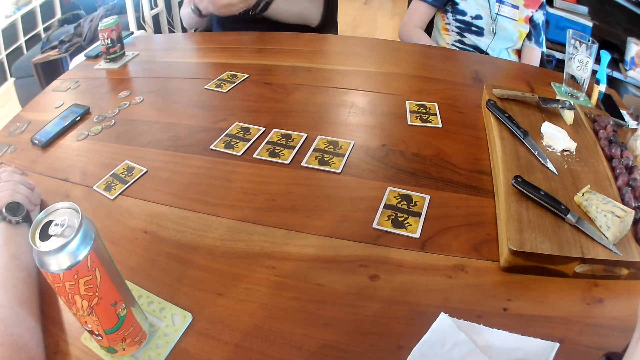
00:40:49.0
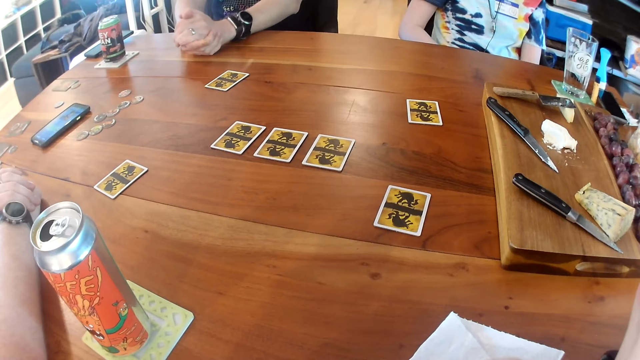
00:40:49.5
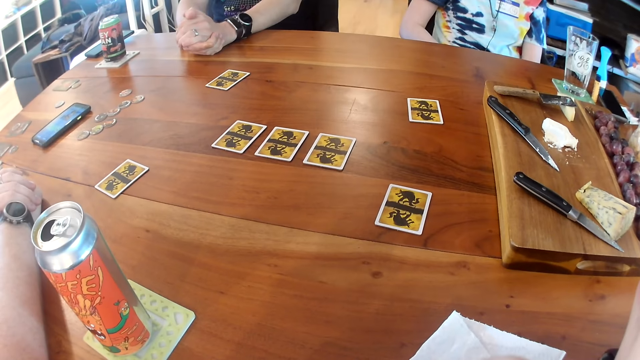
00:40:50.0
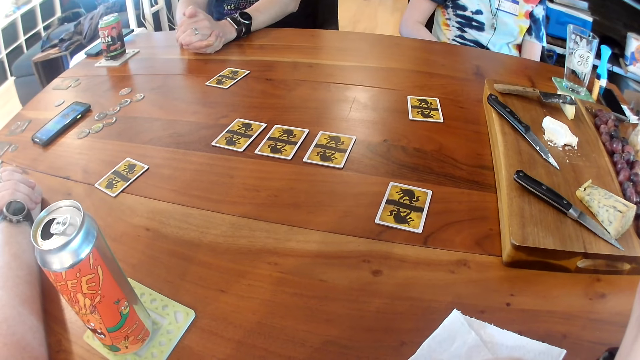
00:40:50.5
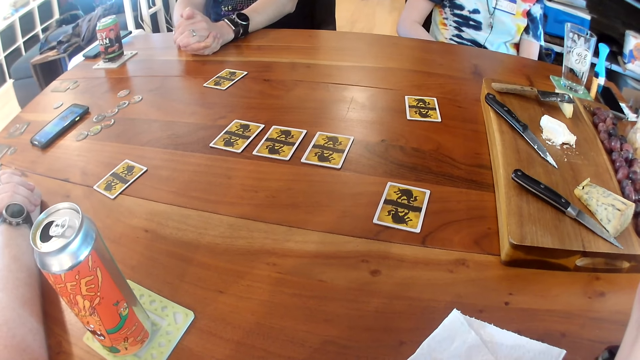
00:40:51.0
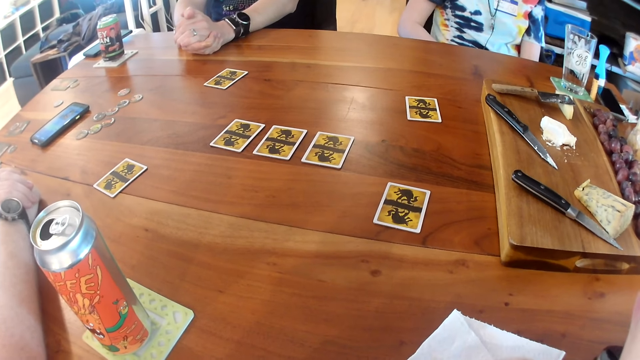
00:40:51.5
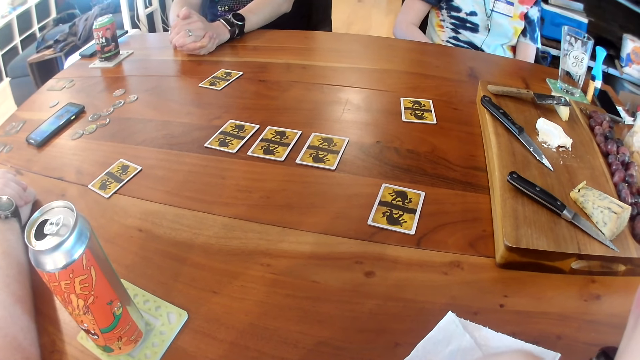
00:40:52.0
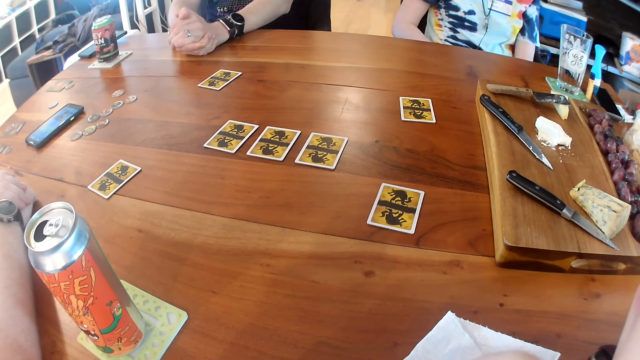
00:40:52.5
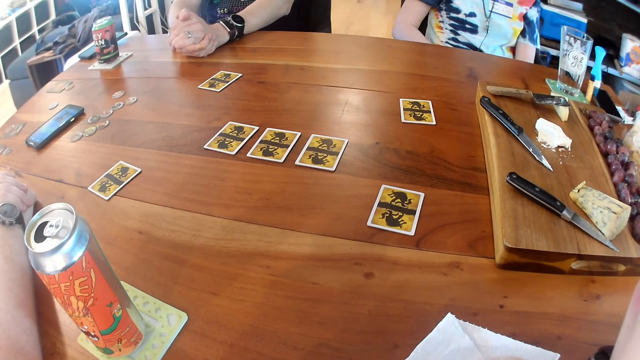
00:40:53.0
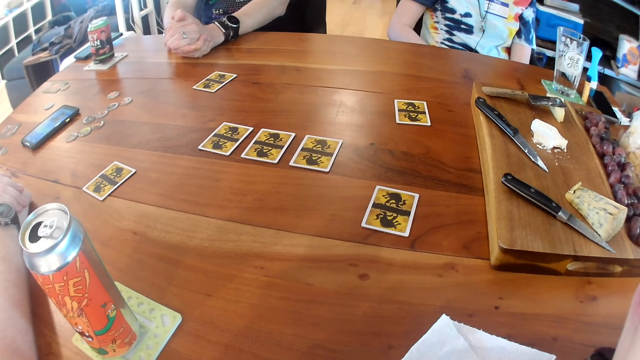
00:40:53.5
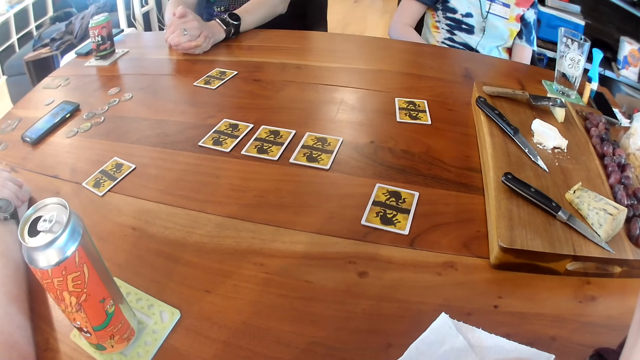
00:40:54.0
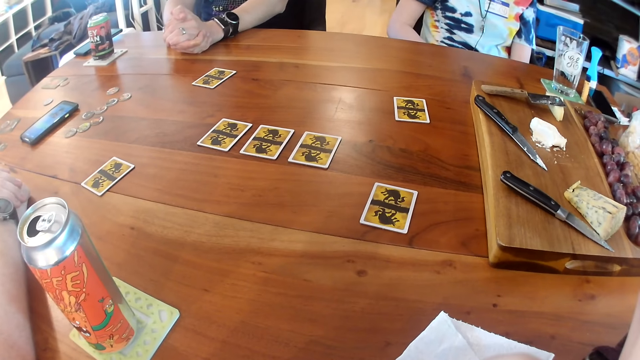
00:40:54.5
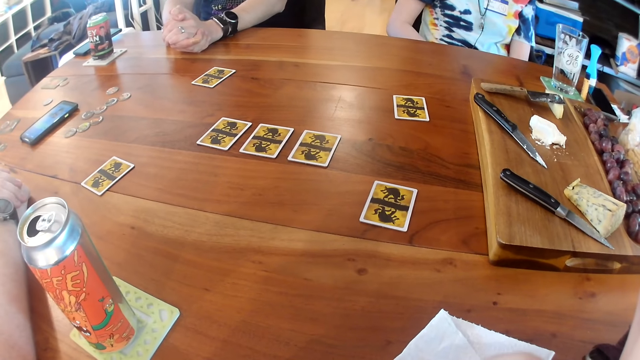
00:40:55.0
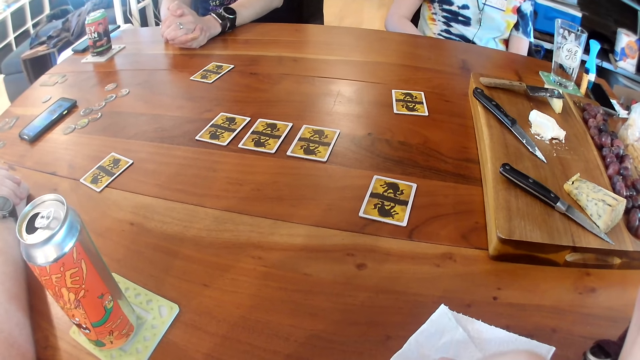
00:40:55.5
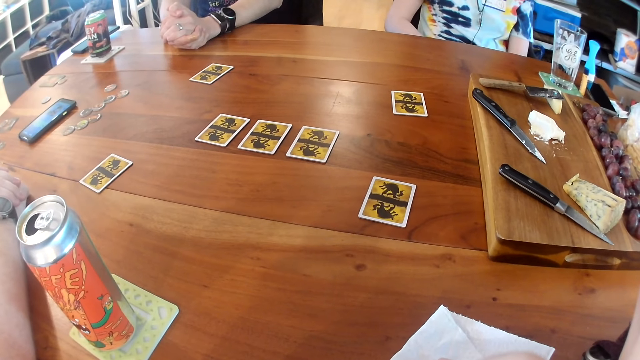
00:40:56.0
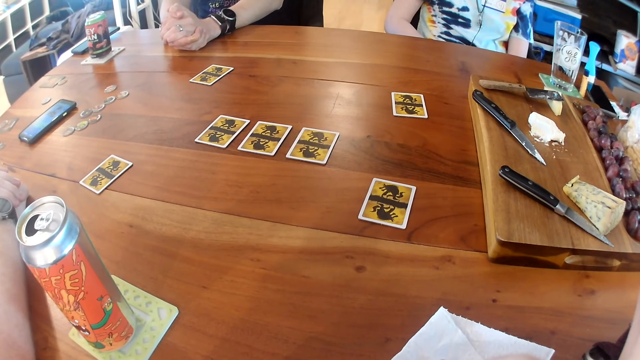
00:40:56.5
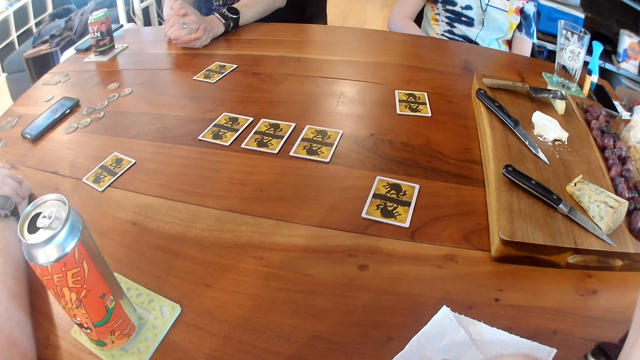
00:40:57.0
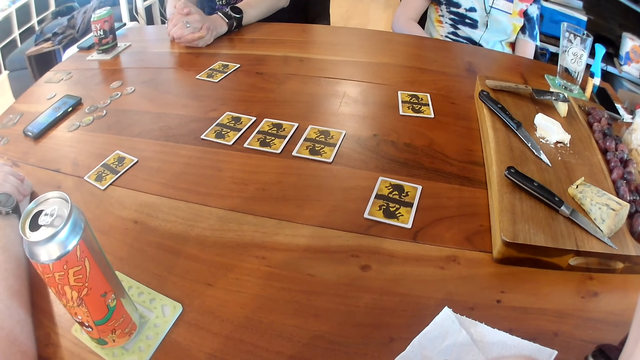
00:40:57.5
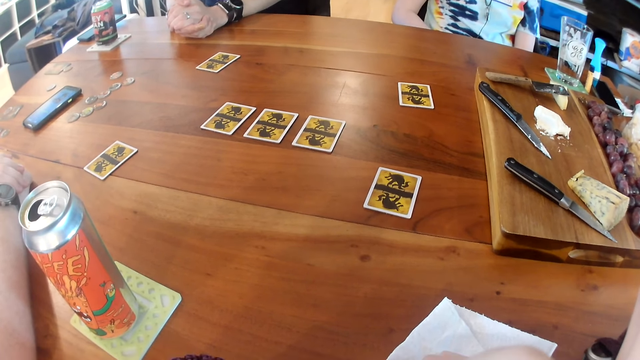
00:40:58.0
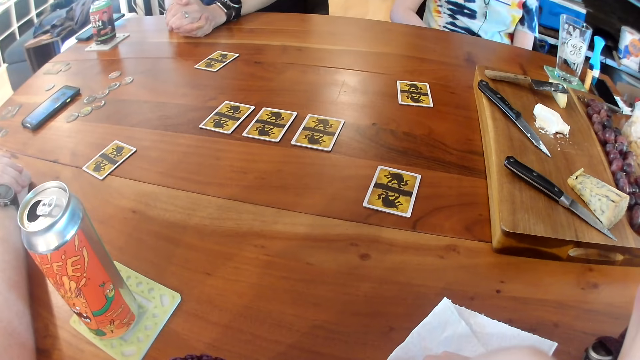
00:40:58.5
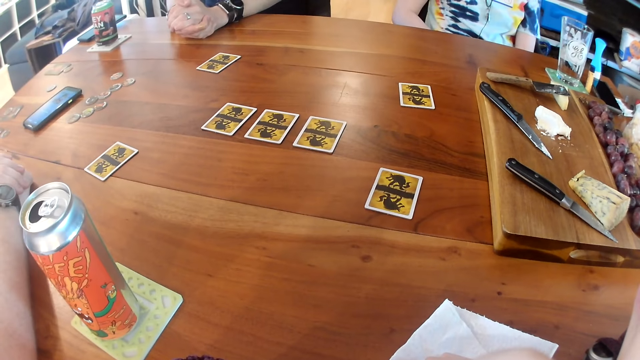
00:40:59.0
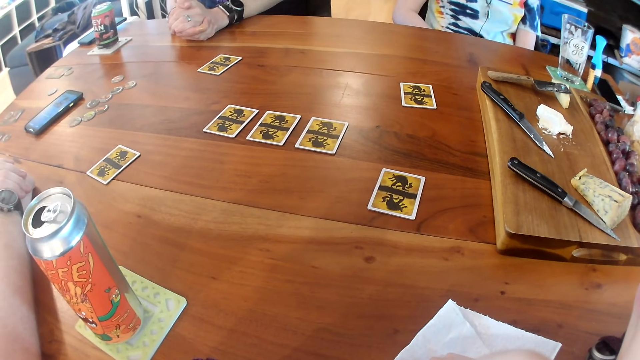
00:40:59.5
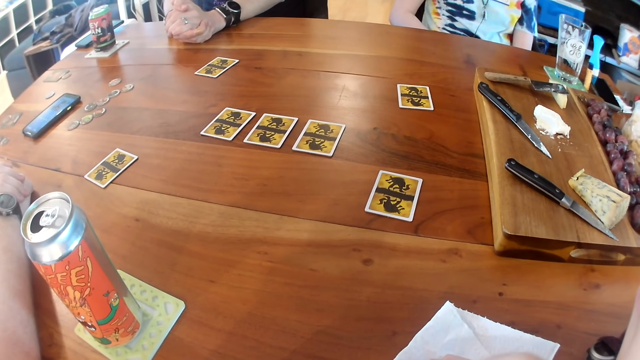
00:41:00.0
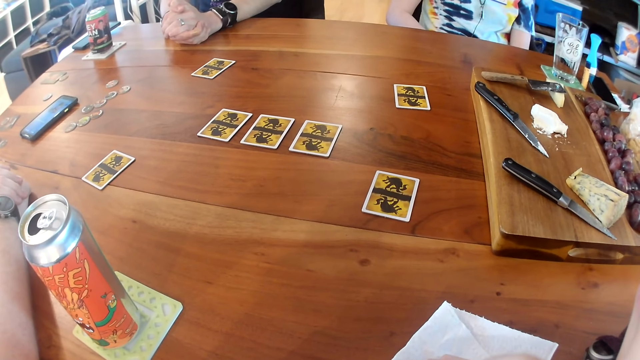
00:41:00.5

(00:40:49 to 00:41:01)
A man straightens hands on the table. The man folds his hands together and places his hands on the table. The camera wearer looks around.

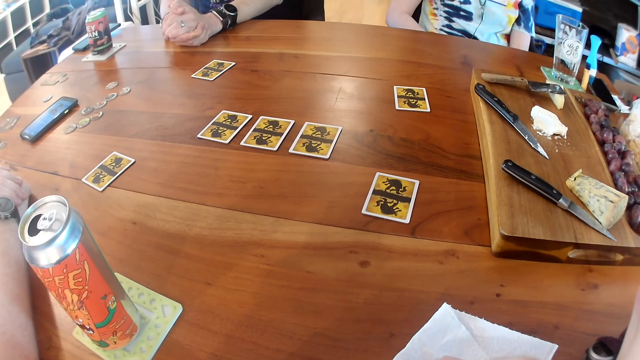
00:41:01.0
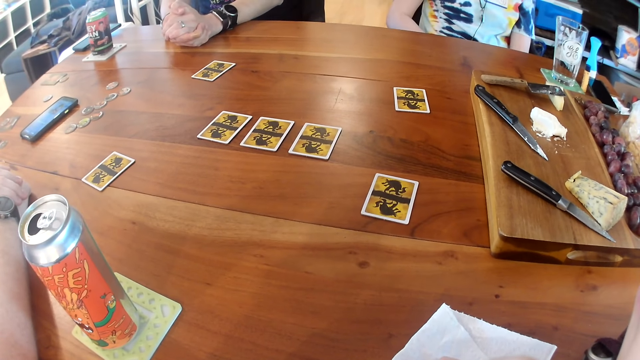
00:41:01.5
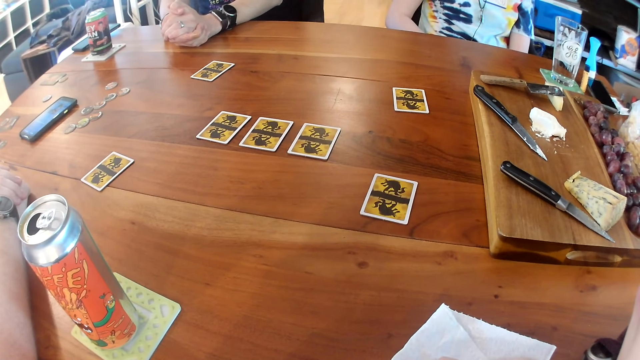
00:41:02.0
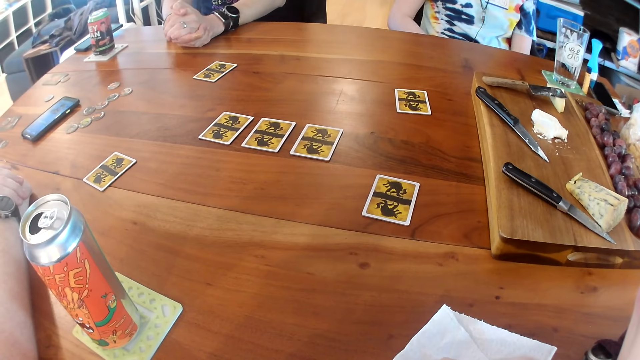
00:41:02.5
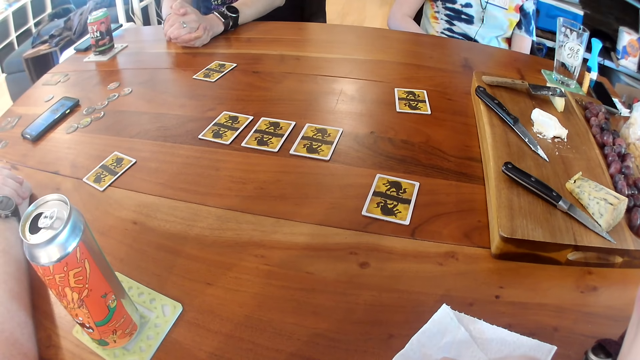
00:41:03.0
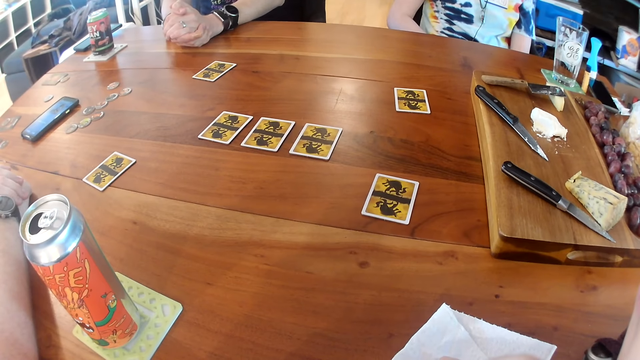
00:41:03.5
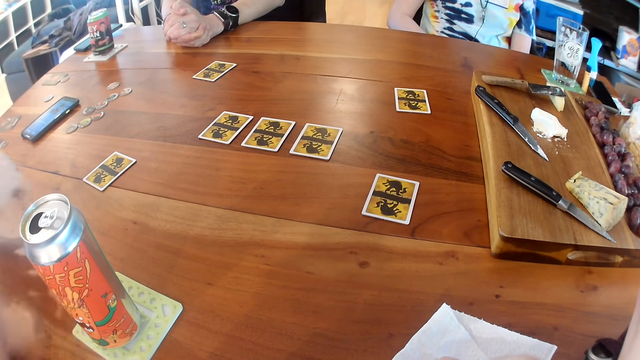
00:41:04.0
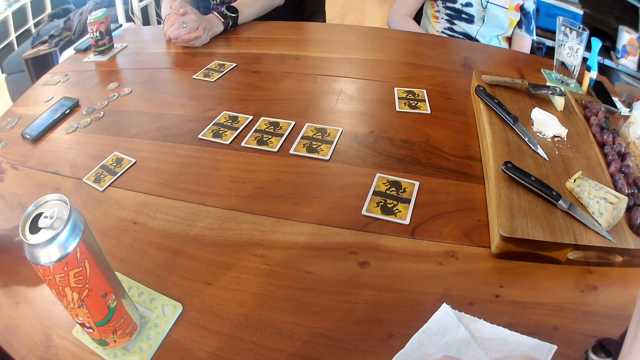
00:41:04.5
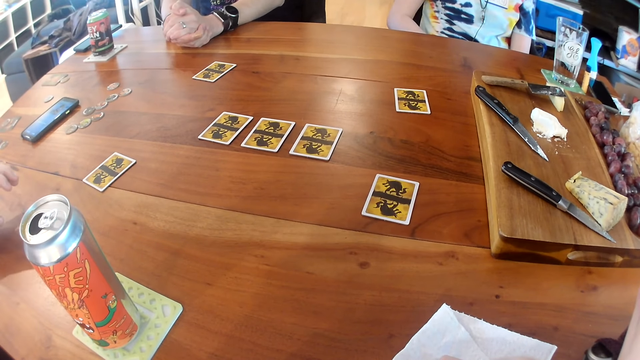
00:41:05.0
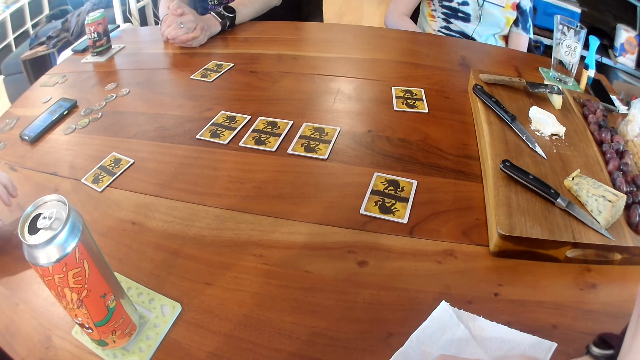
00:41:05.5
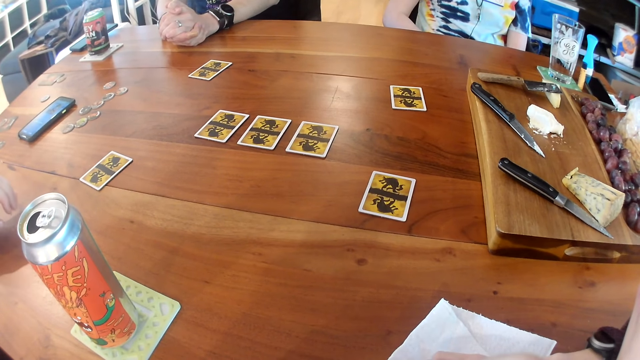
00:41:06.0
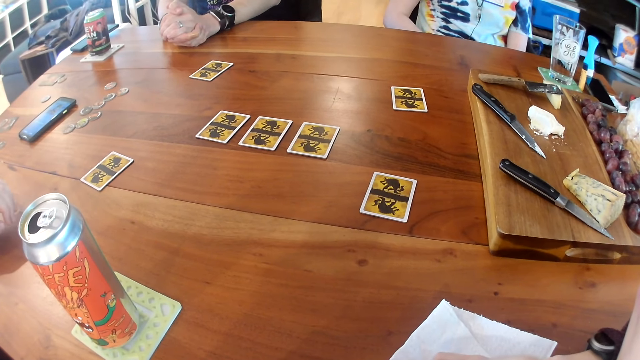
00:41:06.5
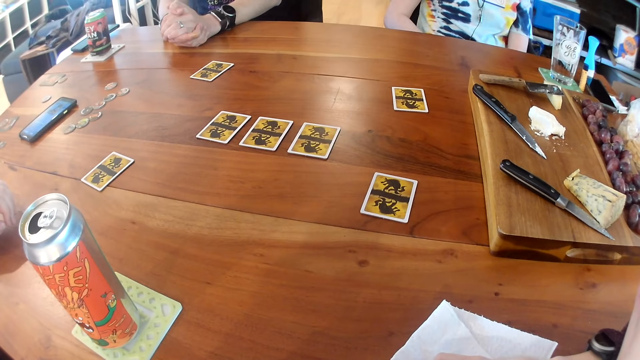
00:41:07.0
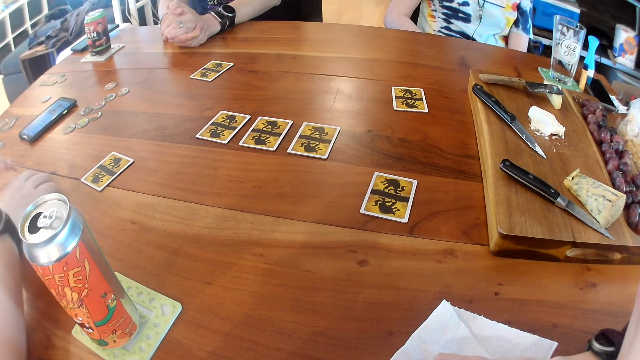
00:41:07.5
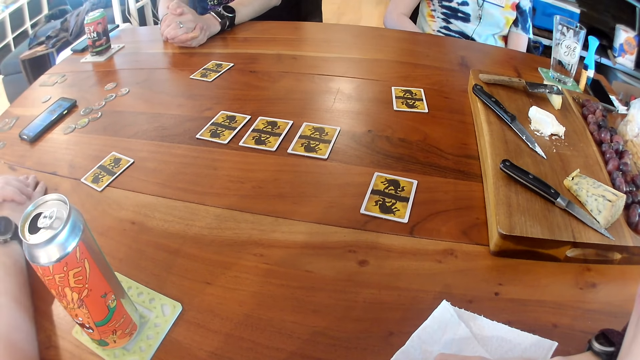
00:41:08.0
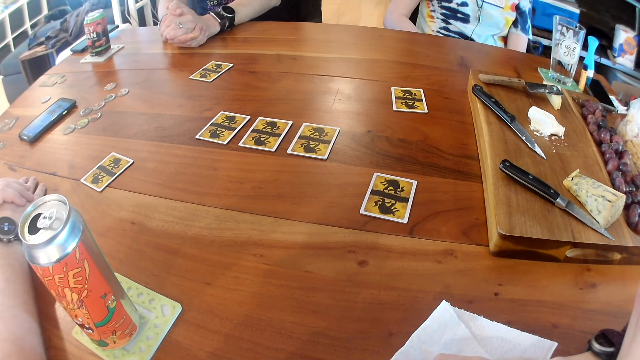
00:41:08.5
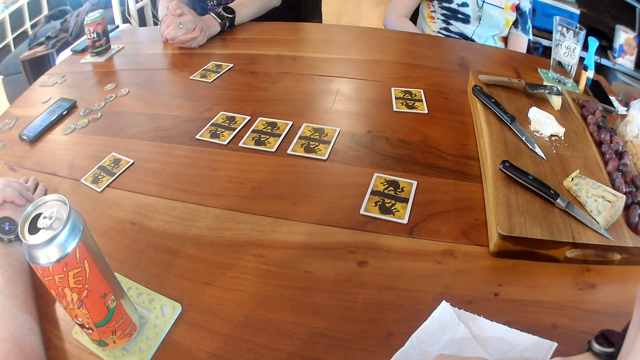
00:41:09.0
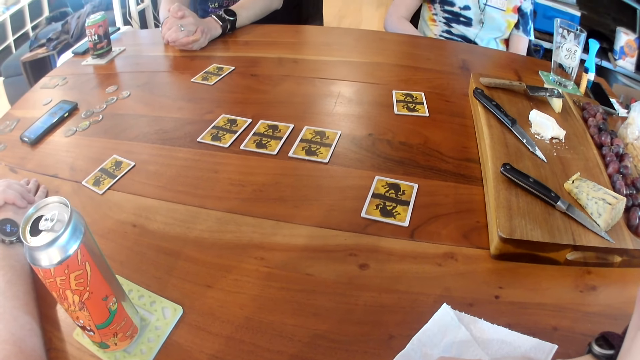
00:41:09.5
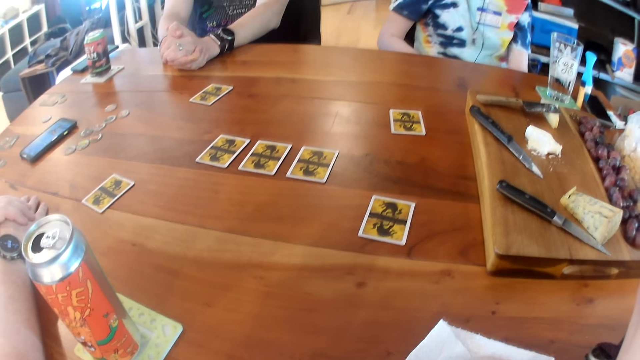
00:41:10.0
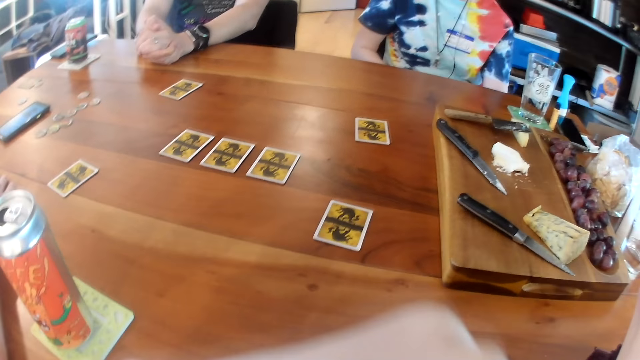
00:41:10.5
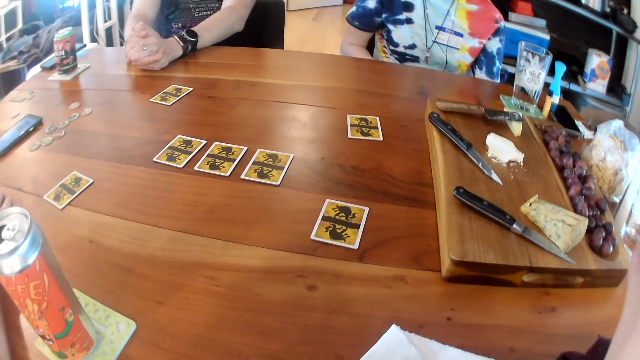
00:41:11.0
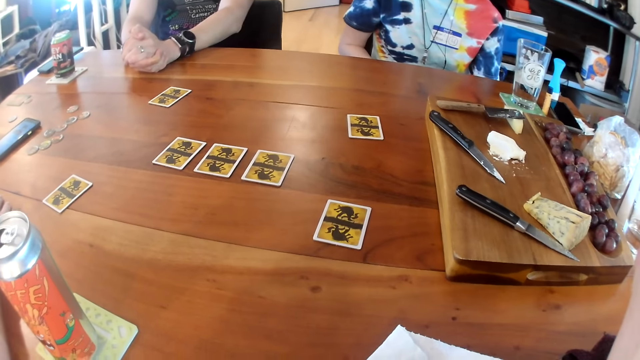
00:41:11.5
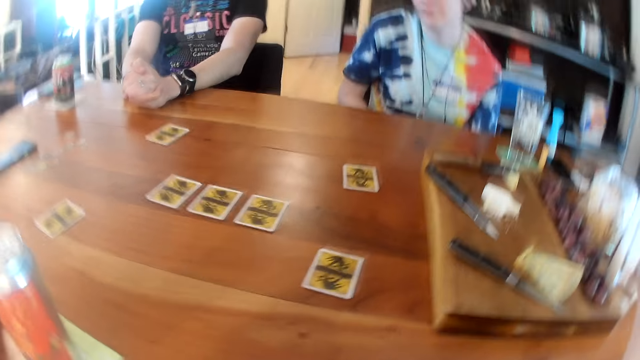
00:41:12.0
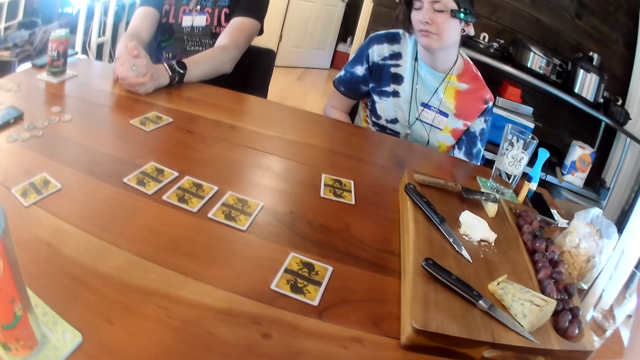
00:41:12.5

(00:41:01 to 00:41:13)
A person straightens a hand on the table. A man places his hands together on the table. The camera wearer looks around. She moves her left hand. She straightens a hand. A woman leans forward. The camera wearer looks around.
